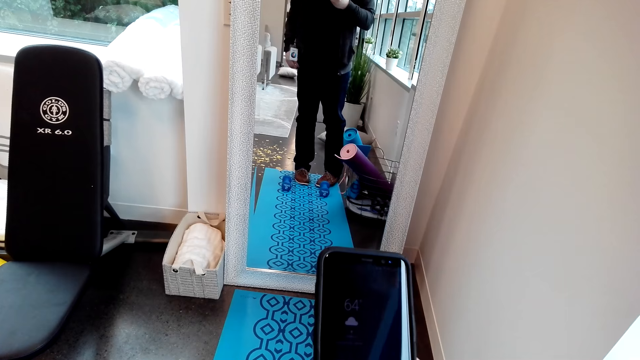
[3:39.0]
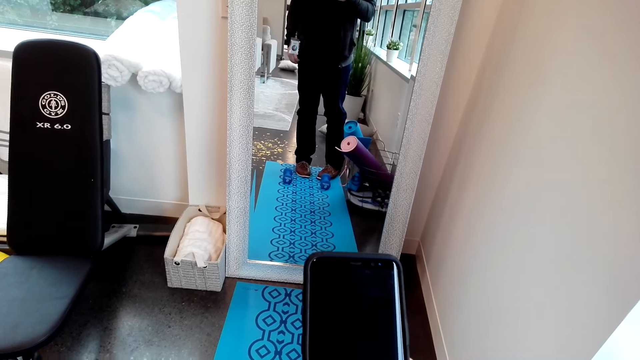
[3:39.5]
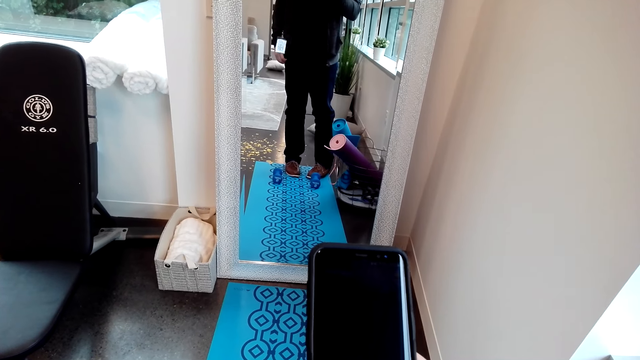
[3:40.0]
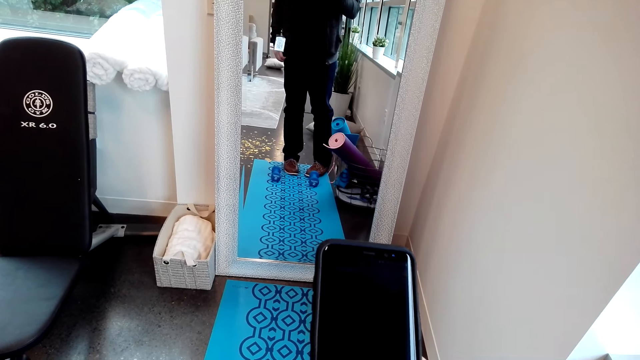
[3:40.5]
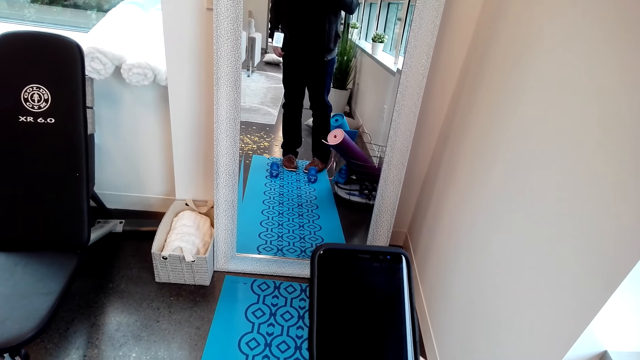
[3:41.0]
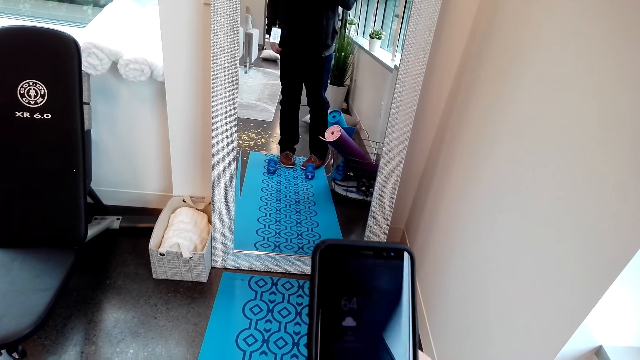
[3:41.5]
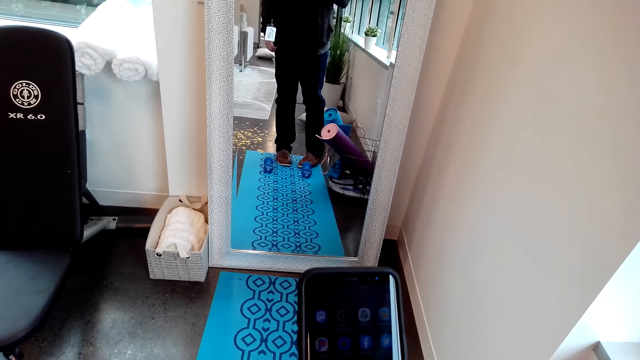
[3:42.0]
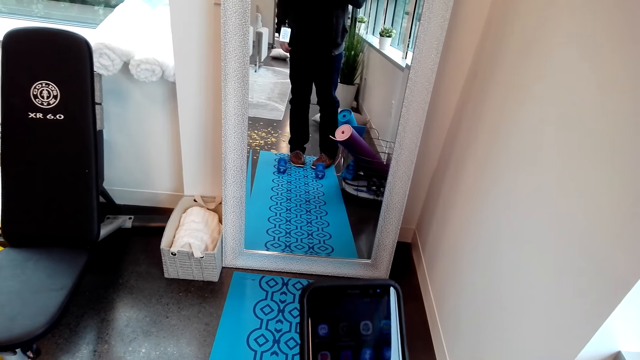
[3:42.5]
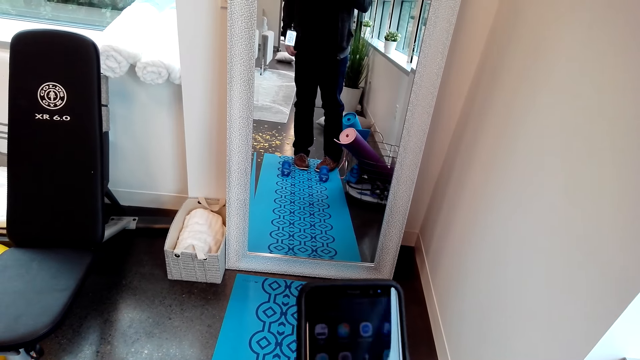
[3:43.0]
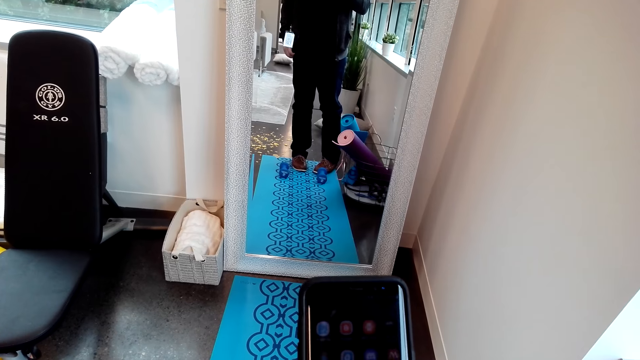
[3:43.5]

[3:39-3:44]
The camera wearer uses his phone.

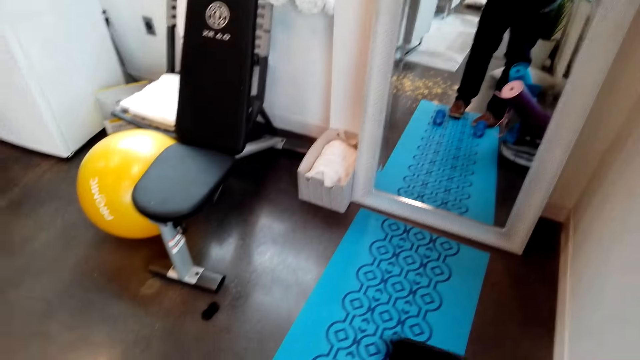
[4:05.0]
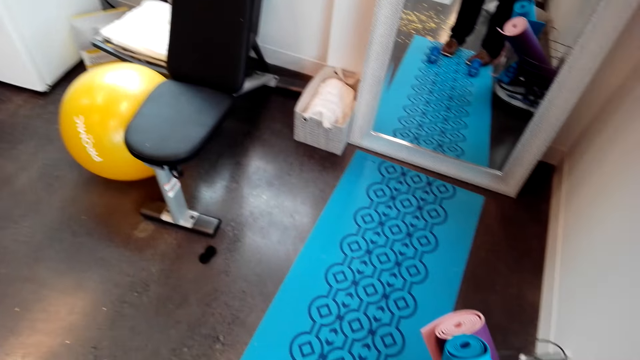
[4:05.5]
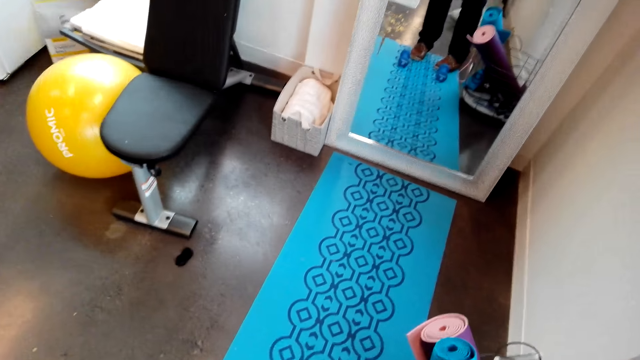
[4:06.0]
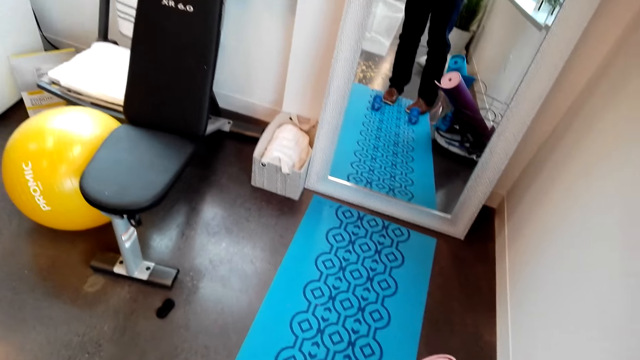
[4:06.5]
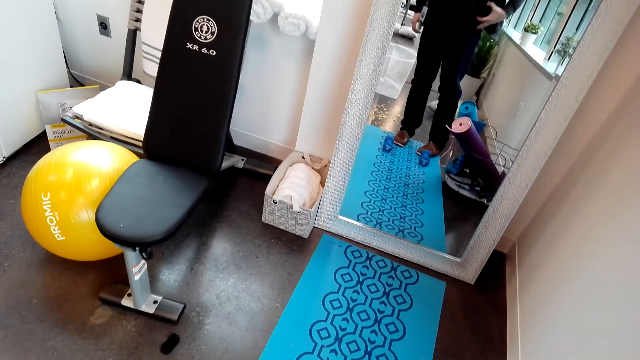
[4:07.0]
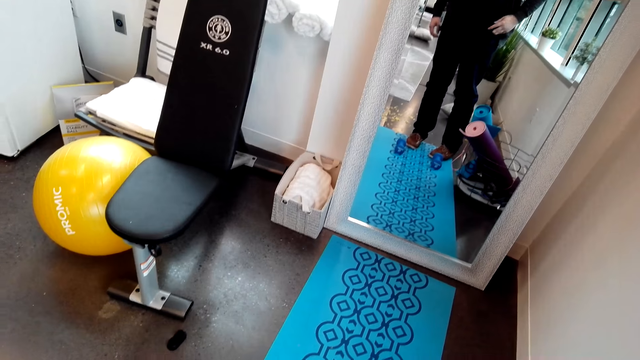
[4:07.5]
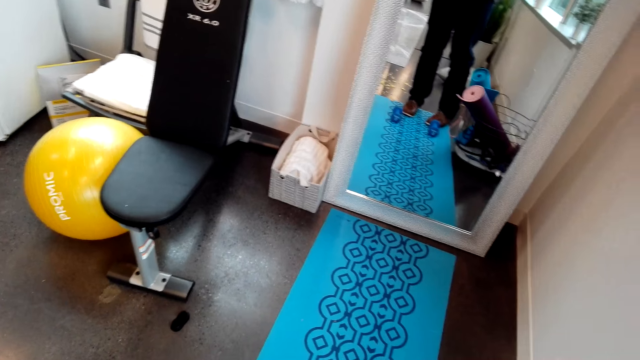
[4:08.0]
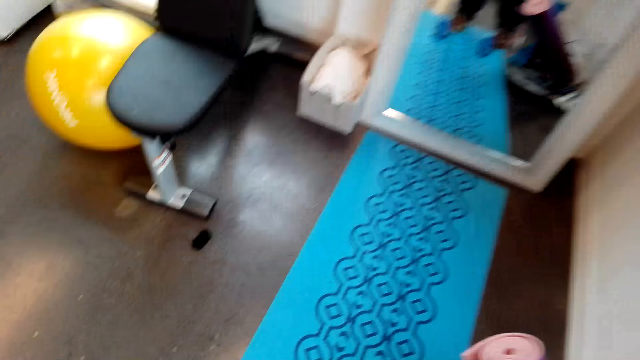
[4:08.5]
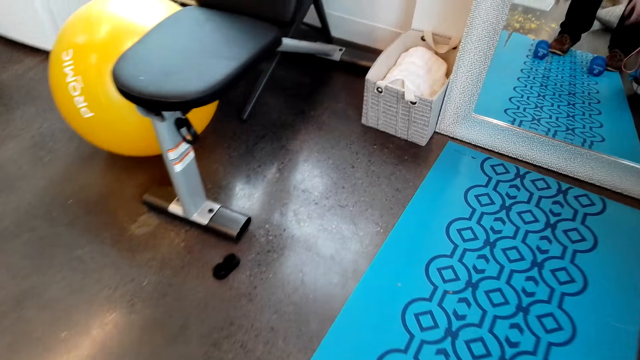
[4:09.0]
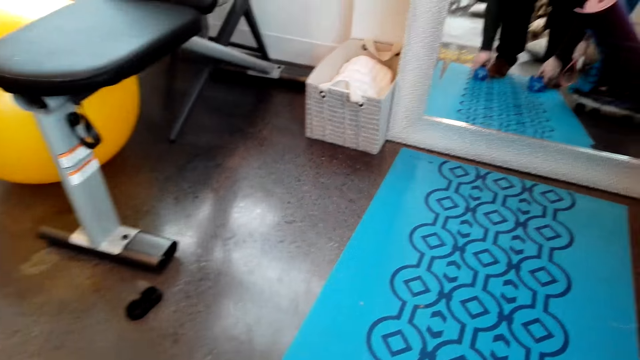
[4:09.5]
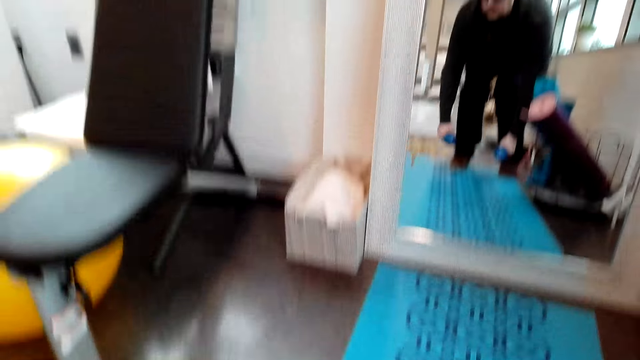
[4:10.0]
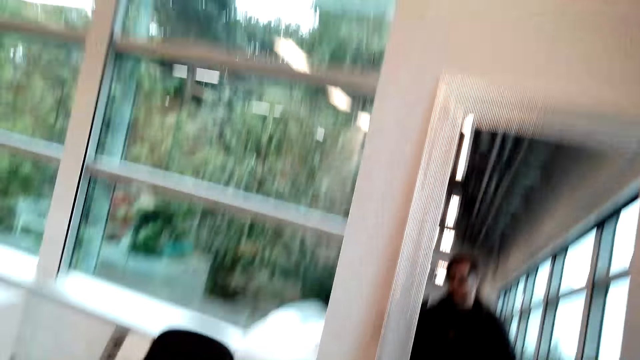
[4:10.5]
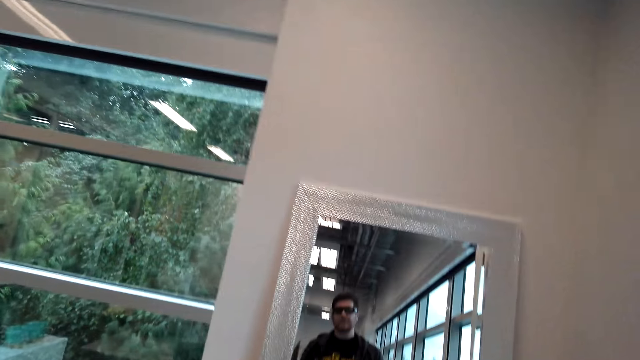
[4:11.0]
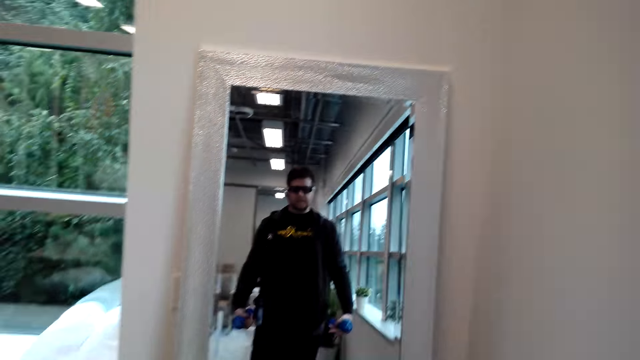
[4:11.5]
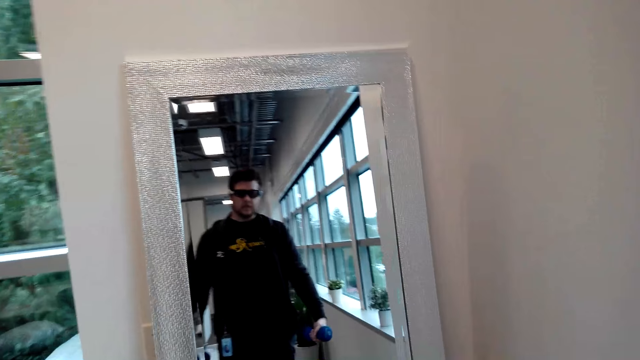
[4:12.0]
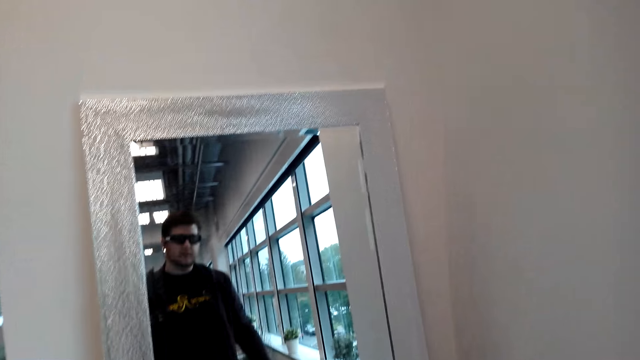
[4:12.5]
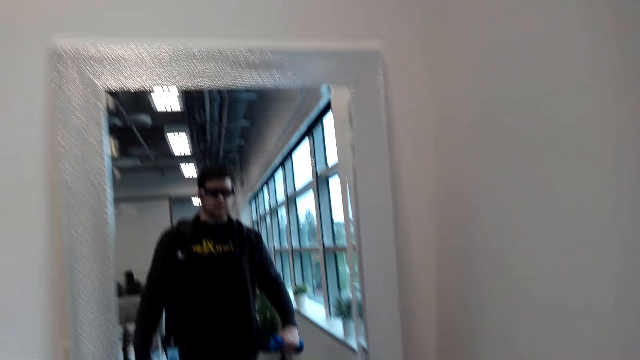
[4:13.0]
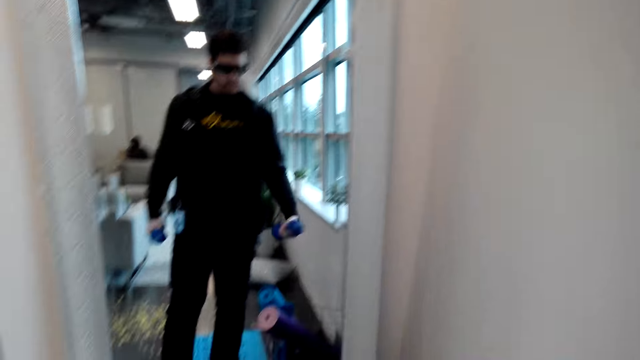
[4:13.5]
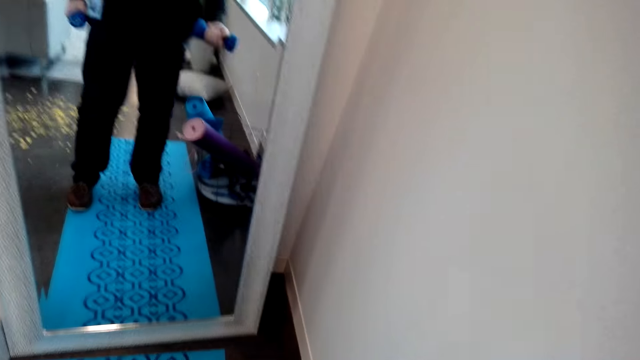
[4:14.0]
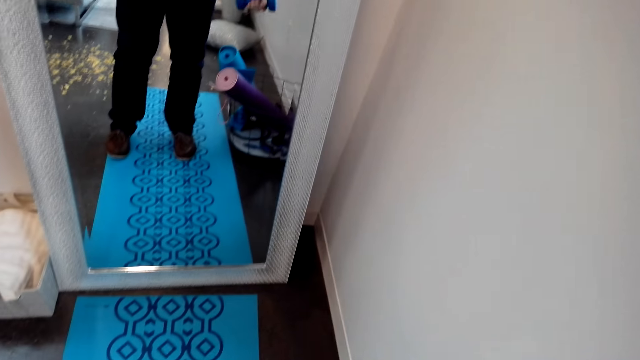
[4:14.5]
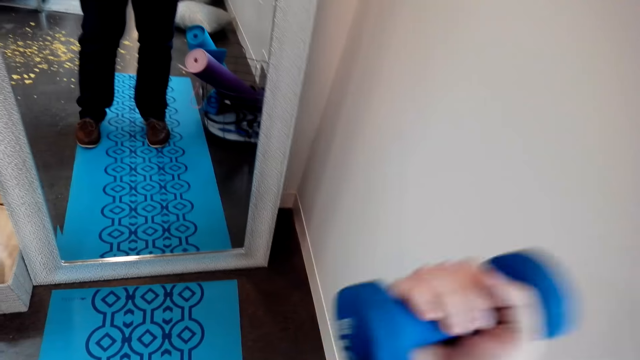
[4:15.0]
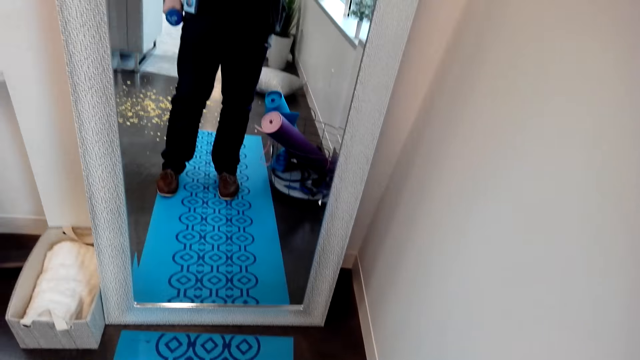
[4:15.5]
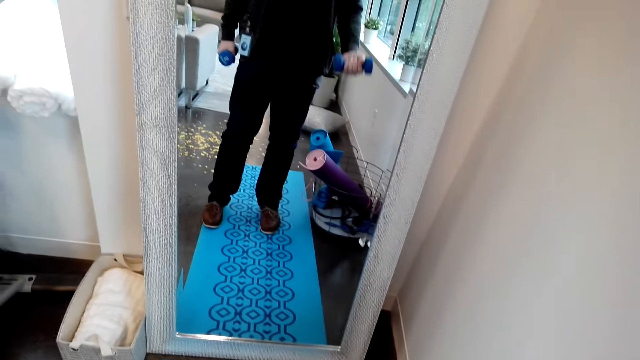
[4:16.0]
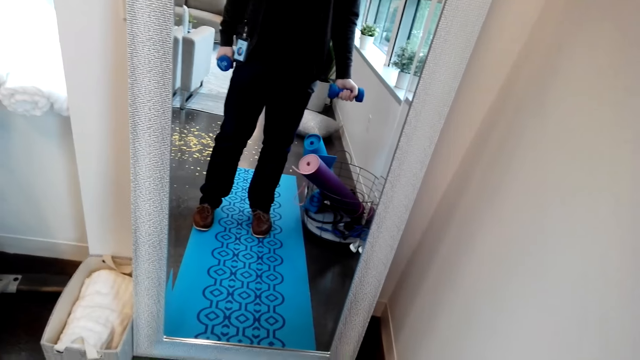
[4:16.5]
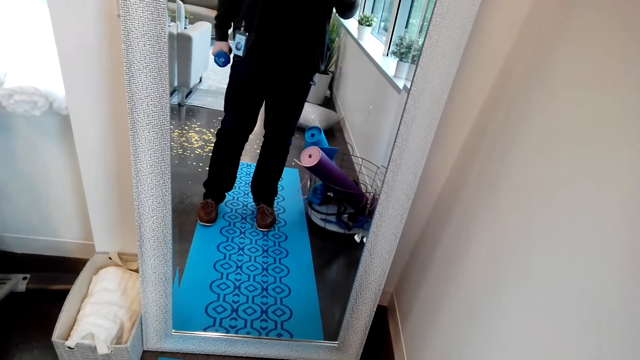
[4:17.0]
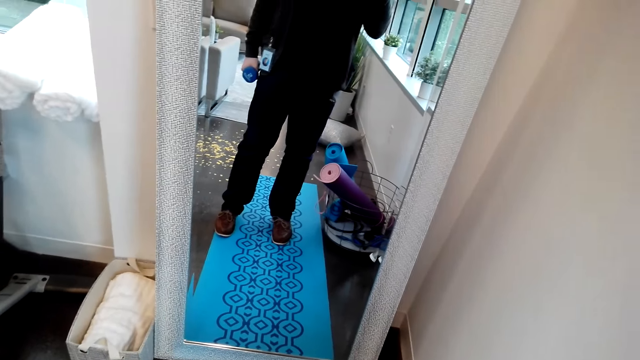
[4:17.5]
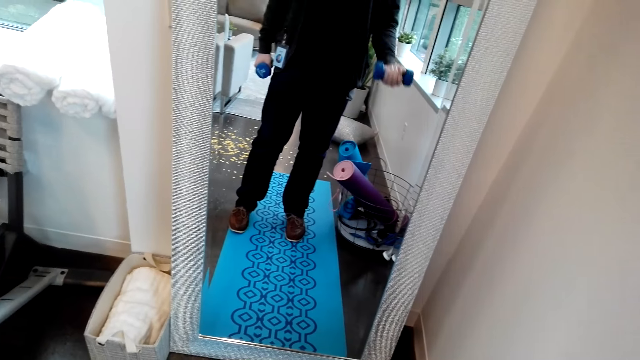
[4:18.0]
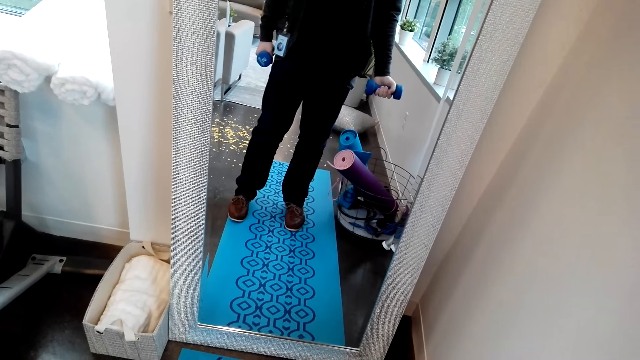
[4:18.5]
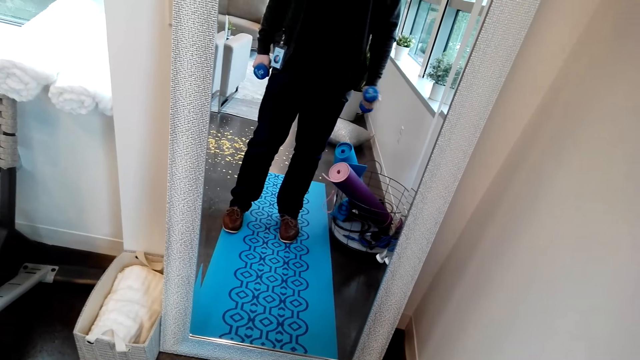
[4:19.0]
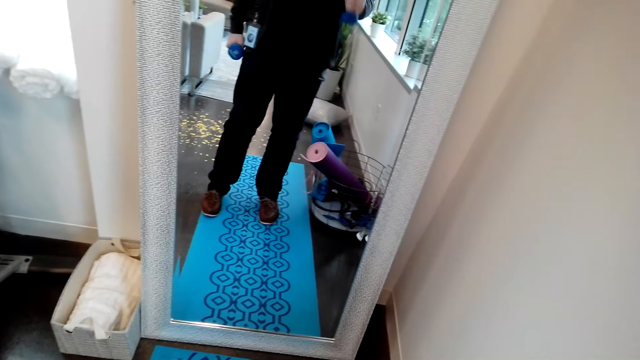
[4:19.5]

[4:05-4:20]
The camera wearer puts the phone in his pocket. He picks up the dumbbells from the floor. He works out with the dumbbells. He walks closer to the mirror. He lifts weight.
